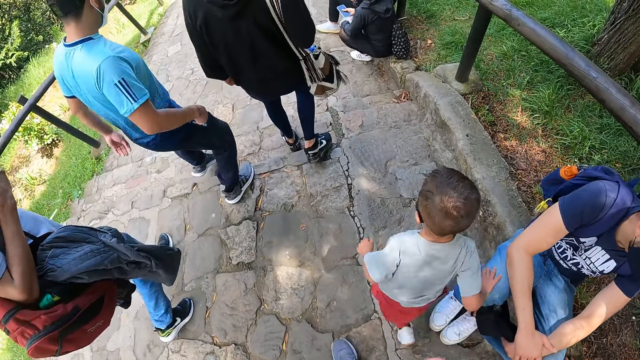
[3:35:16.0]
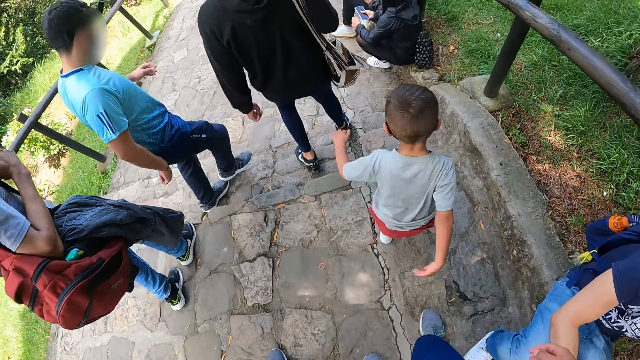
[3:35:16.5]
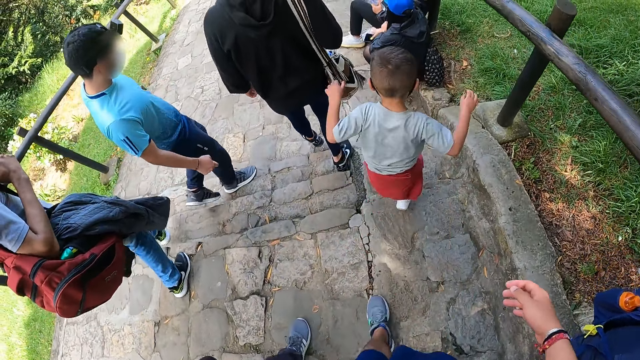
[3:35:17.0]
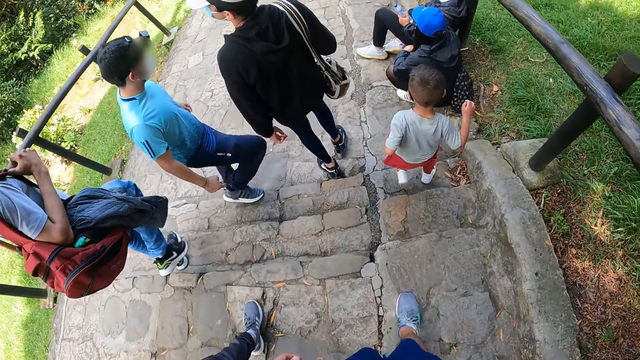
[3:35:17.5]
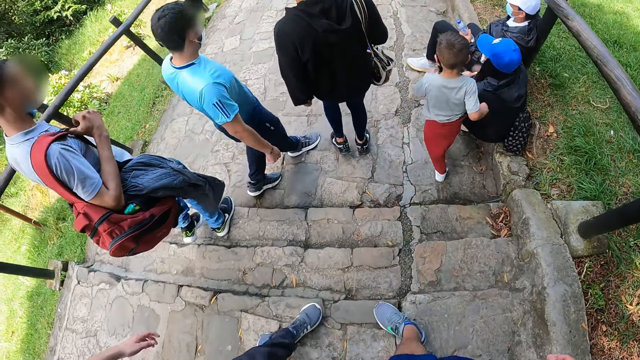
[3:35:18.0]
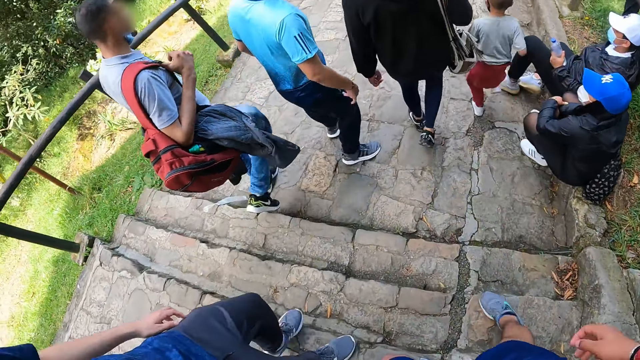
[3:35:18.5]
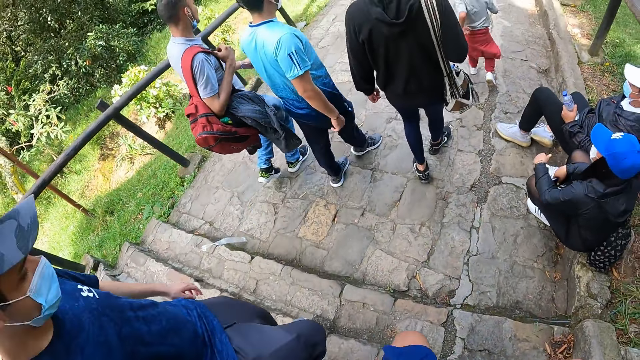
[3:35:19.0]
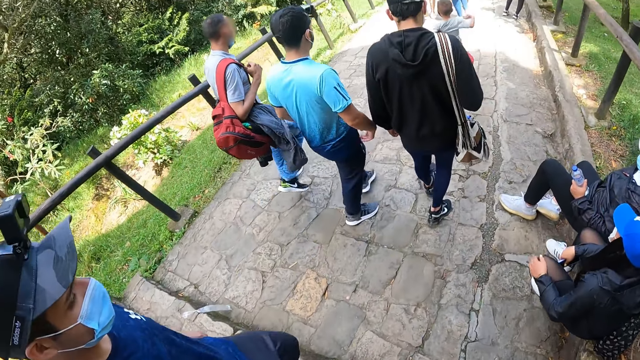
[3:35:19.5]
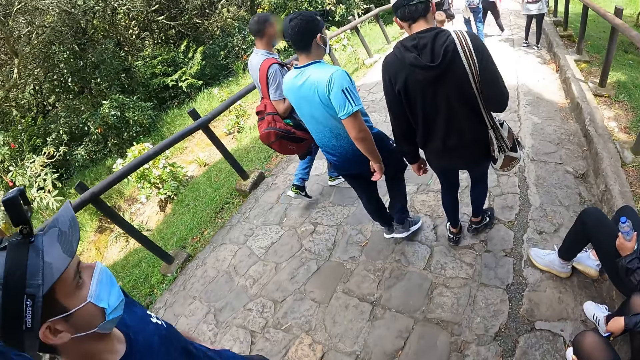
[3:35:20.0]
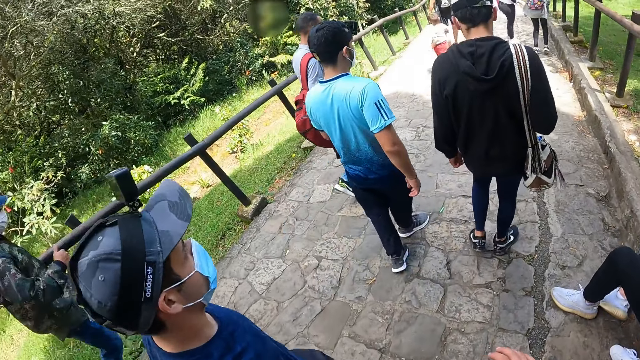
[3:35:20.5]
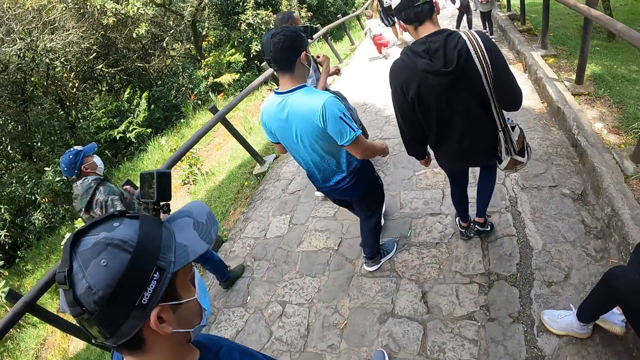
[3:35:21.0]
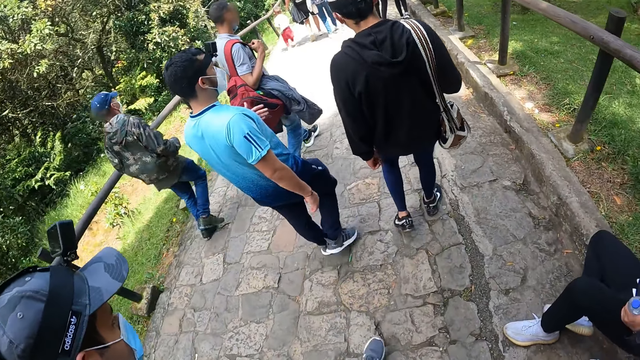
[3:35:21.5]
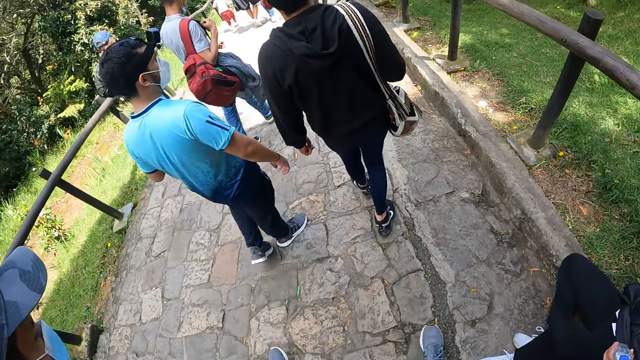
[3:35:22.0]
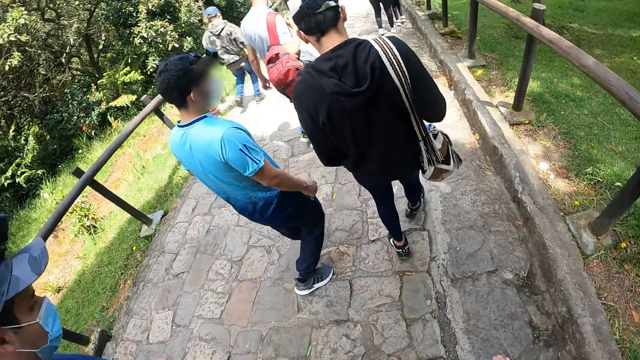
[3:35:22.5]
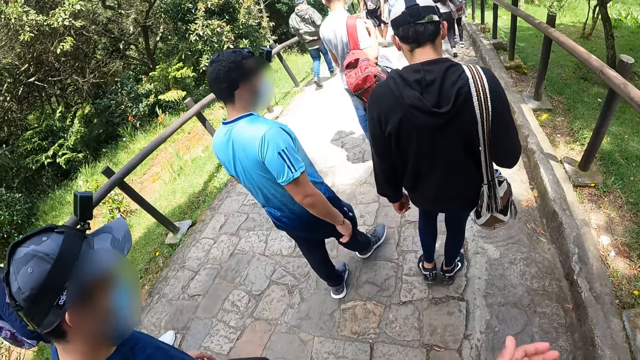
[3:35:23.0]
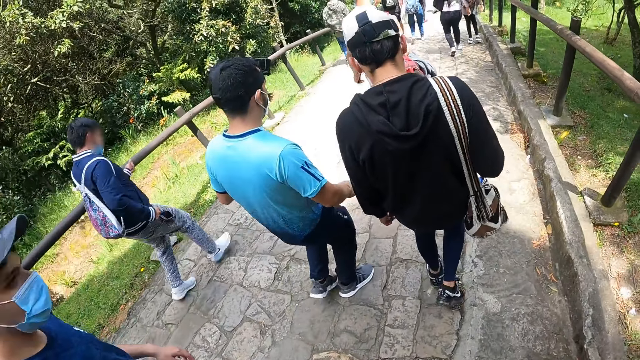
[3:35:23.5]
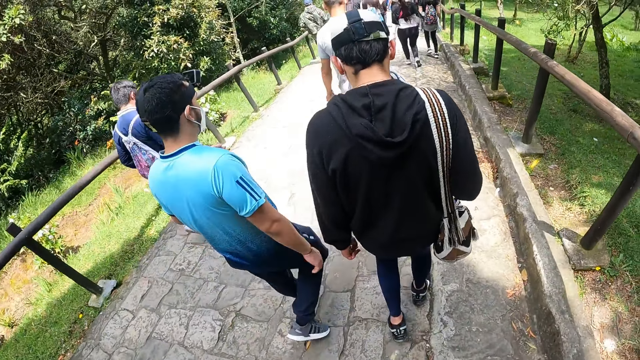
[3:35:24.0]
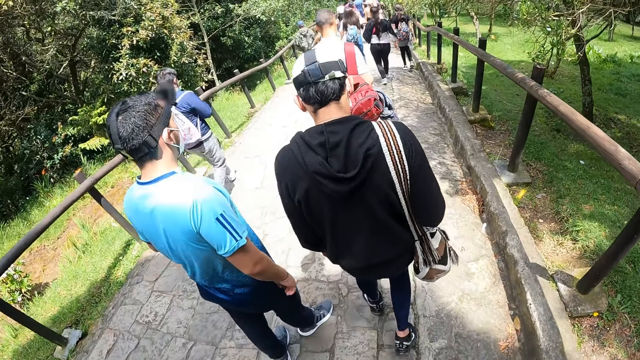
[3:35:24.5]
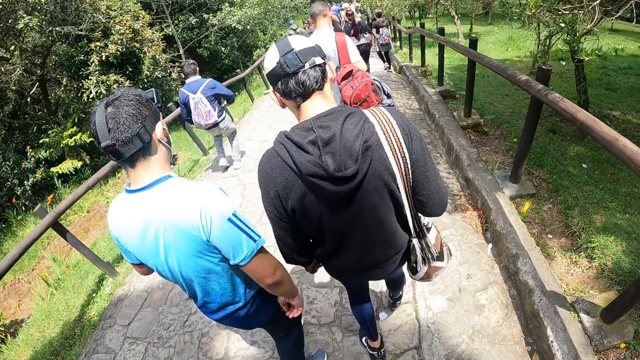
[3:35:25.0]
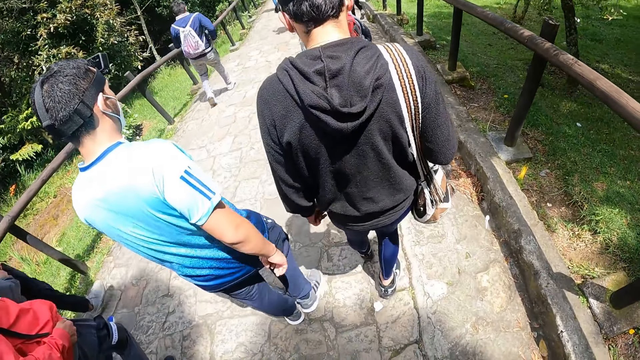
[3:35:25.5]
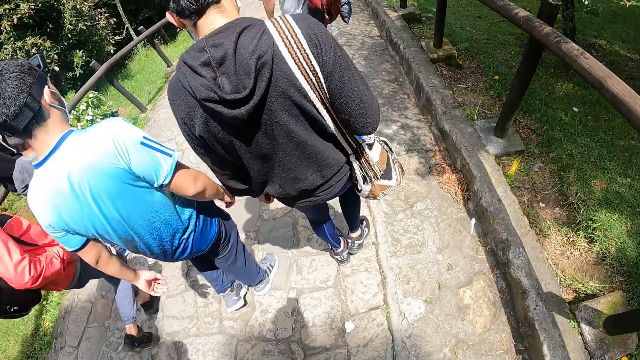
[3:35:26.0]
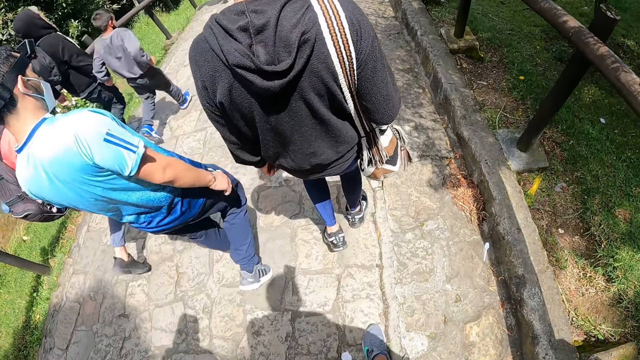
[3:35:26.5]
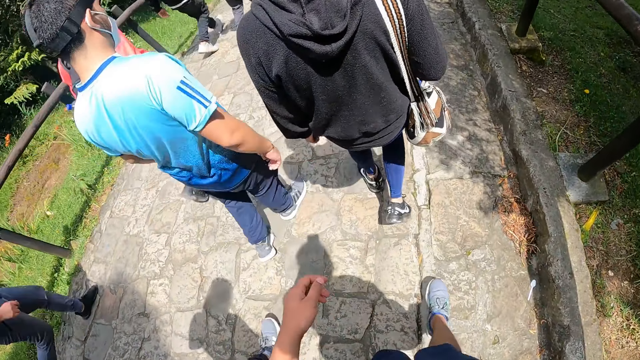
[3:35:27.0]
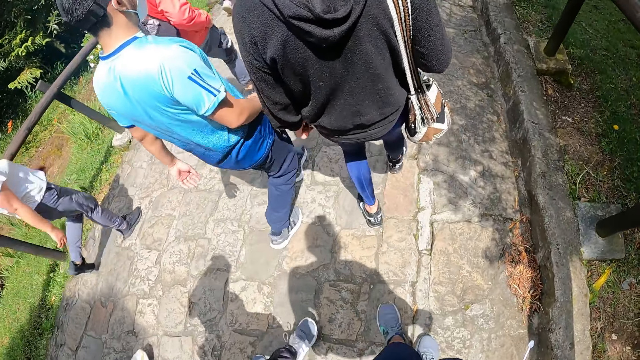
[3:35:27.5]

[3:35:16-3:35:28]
The camera wearer looks at a man. They look at the colleagues.

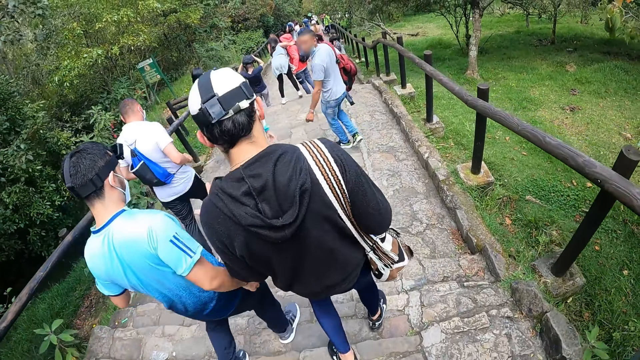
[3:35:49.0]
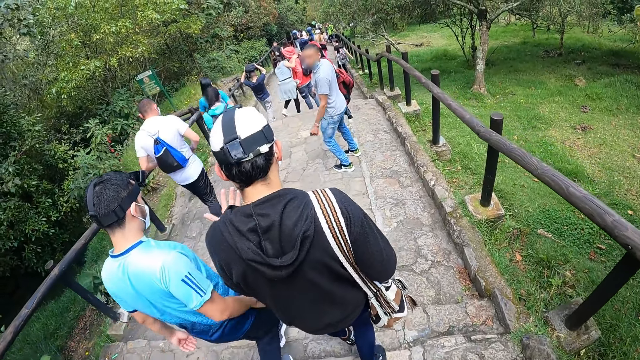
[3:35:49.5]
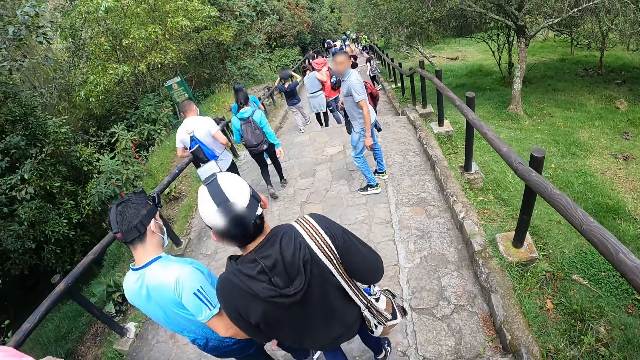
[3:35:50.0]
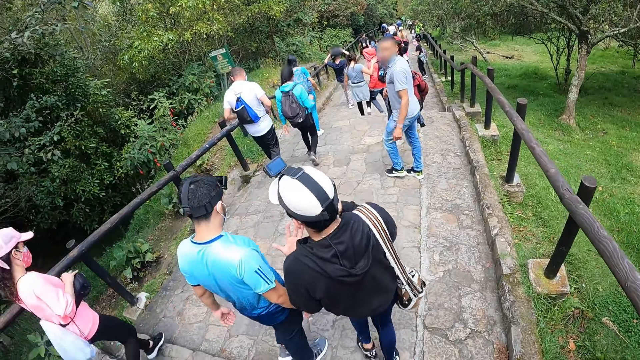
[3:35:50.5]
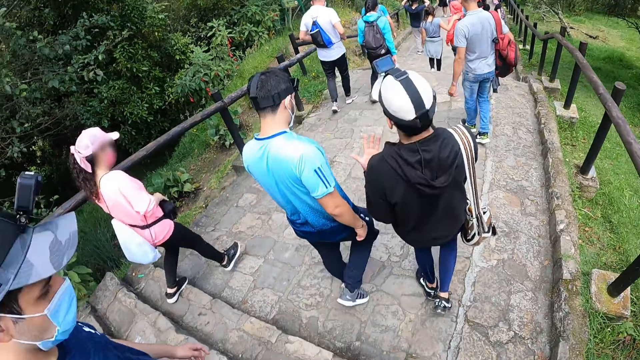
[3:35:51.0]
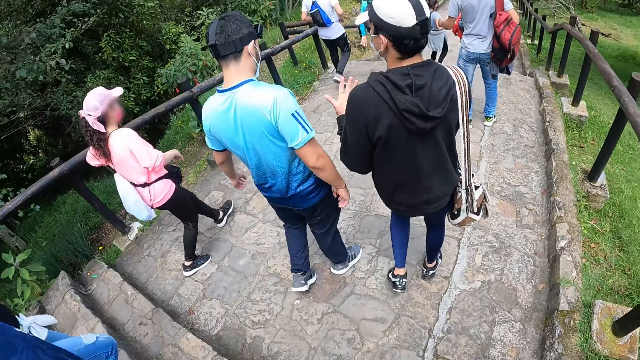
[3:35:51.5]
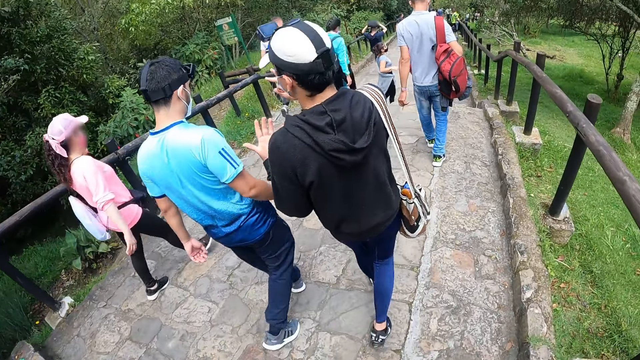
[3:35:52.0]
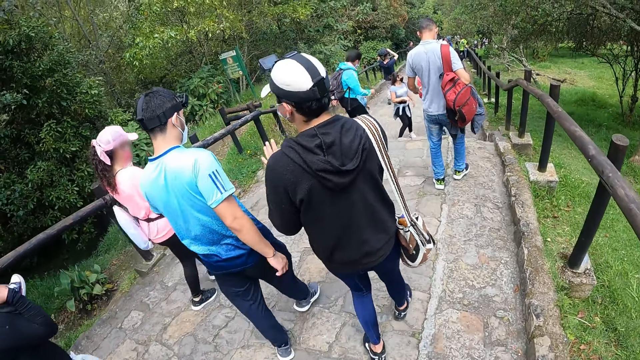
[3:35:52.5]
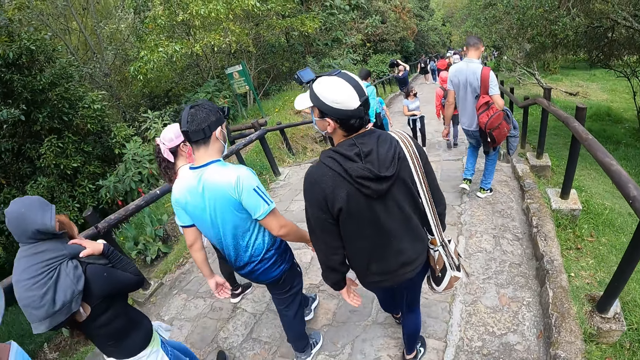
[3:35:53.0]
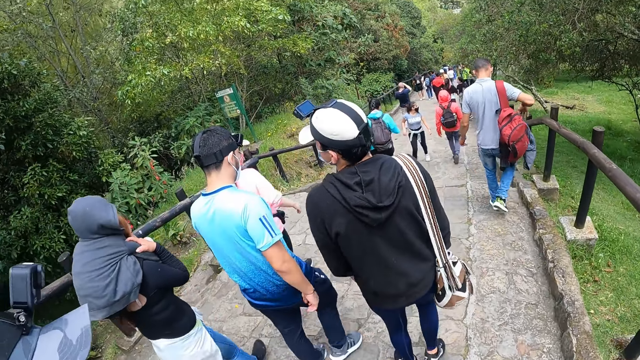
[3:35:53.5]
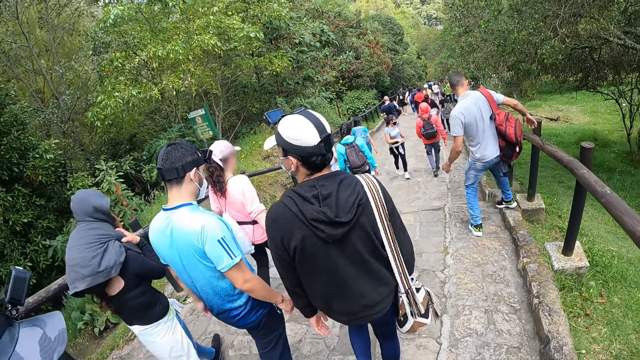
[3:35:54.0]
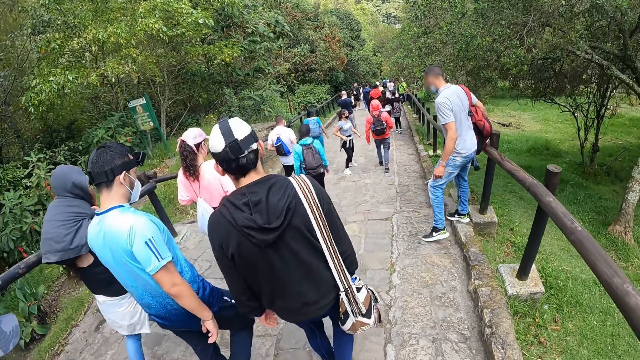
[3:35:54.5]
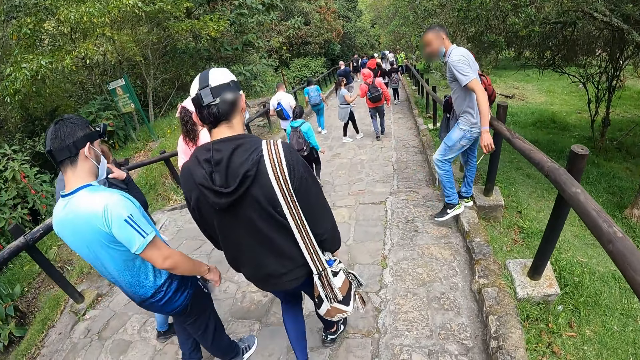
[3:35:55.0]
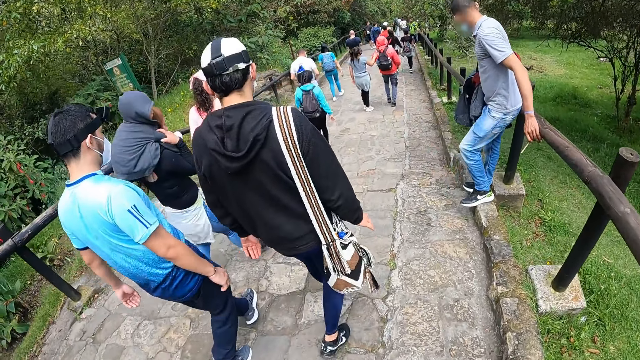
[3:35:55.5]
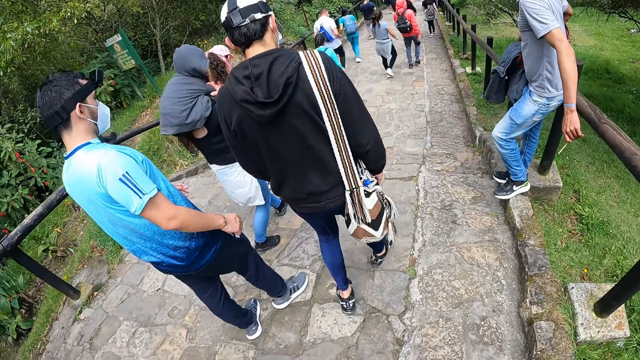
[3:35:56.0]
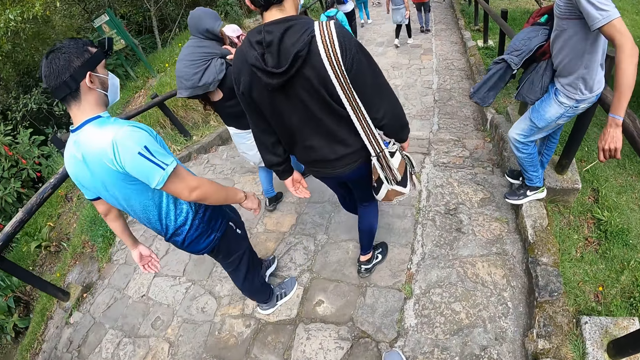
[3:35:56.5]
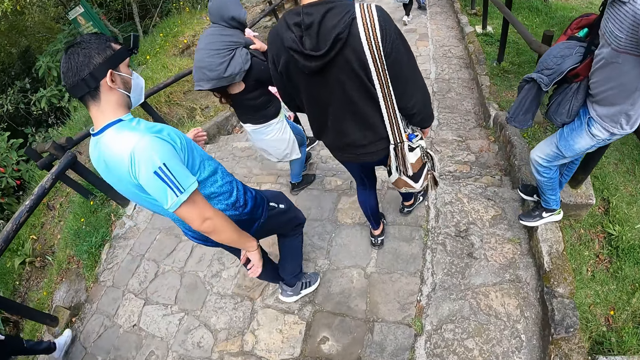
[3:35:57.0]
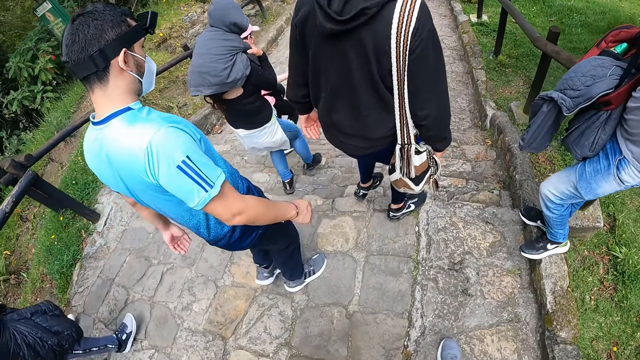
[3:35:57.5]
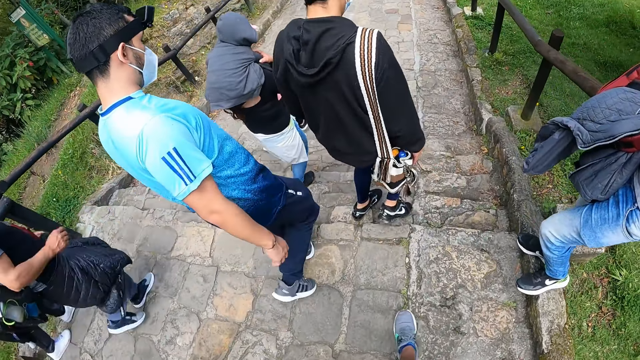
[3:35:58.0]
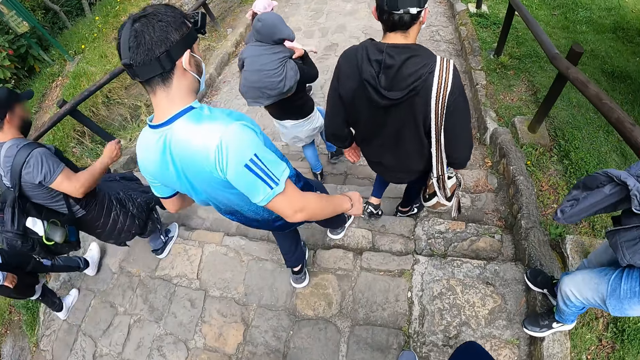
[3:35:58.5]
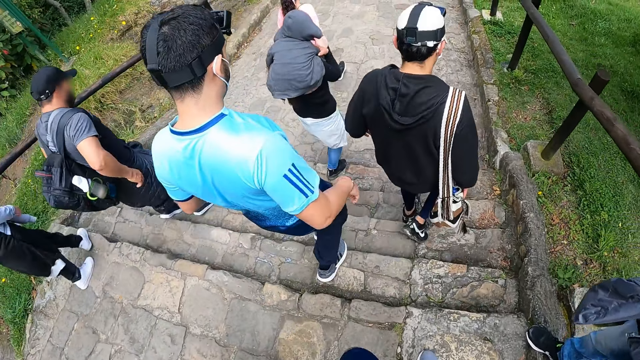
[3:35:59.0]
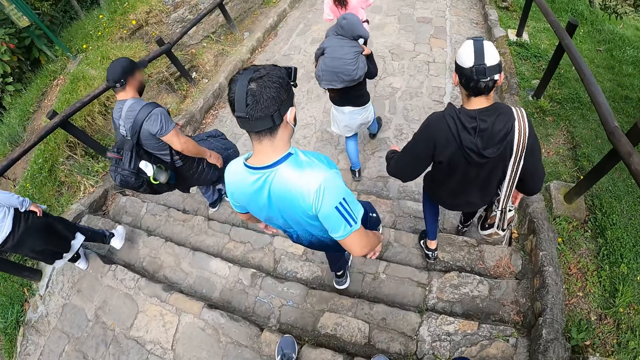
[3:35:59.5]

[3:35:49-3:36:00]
The man gesticulates with both hands.
